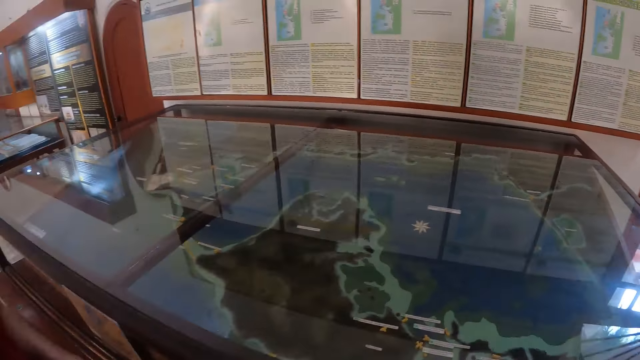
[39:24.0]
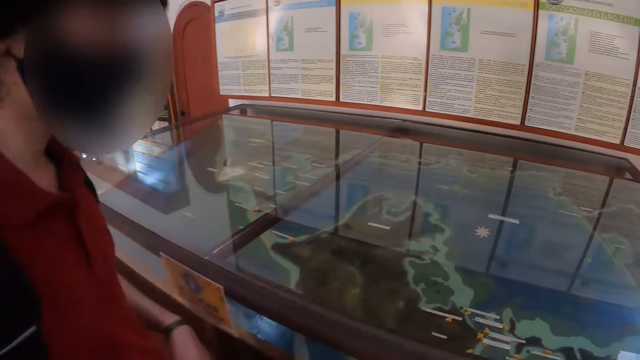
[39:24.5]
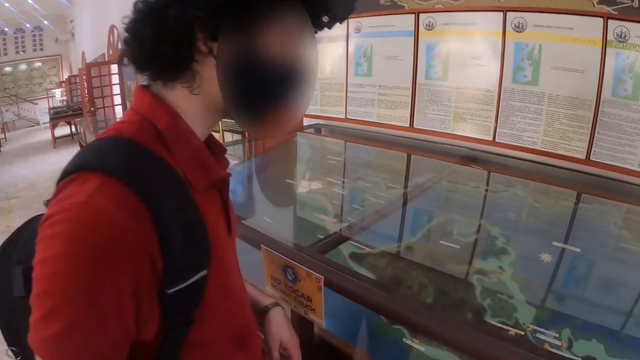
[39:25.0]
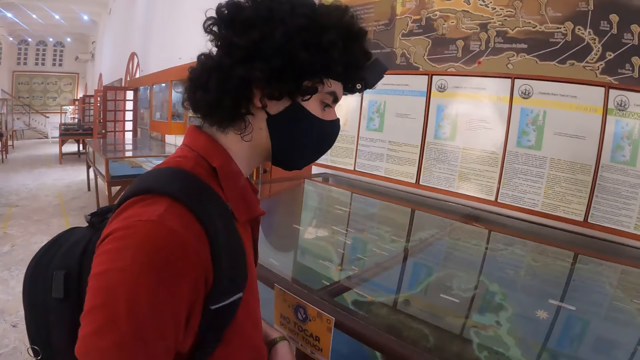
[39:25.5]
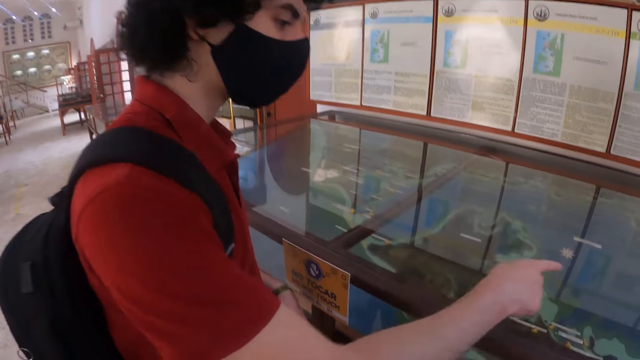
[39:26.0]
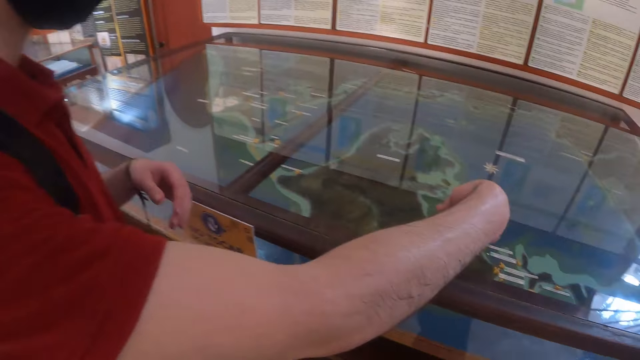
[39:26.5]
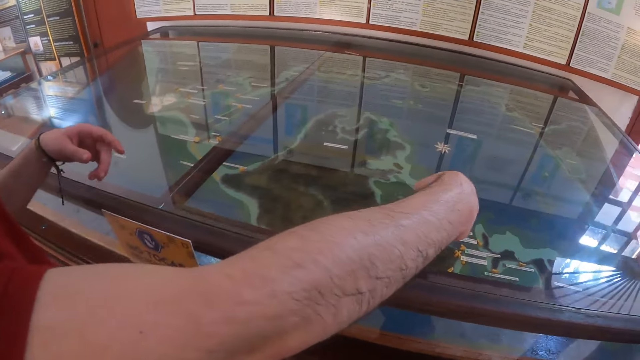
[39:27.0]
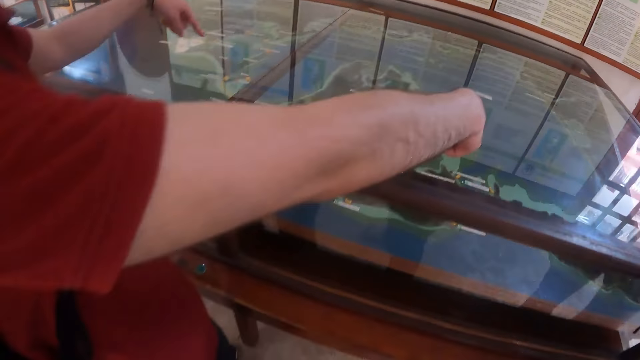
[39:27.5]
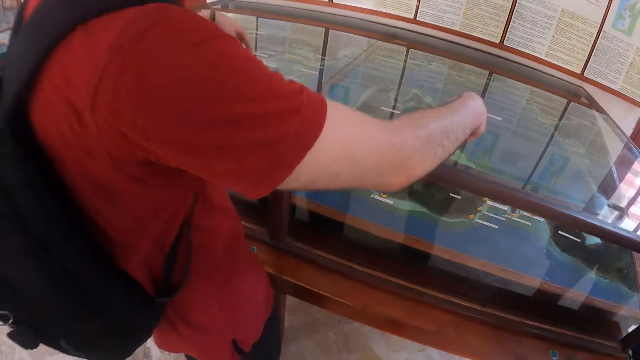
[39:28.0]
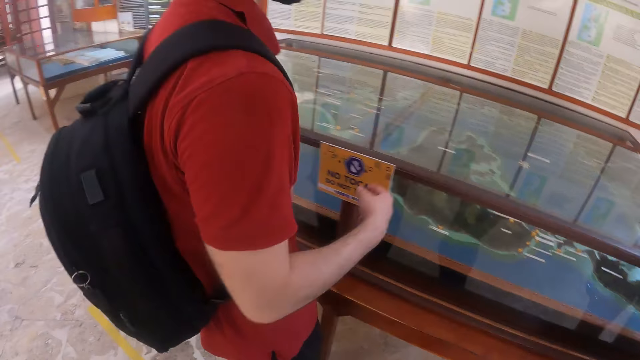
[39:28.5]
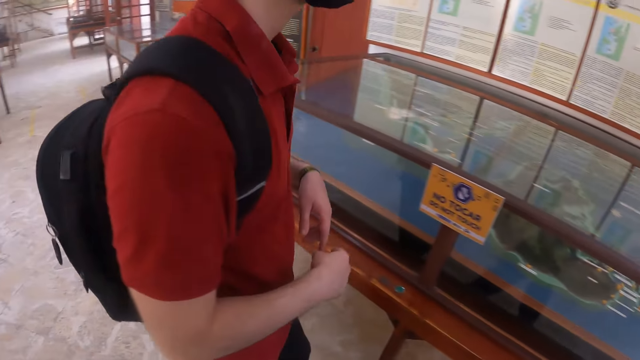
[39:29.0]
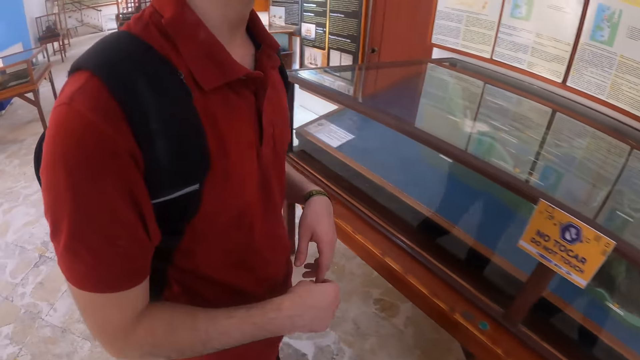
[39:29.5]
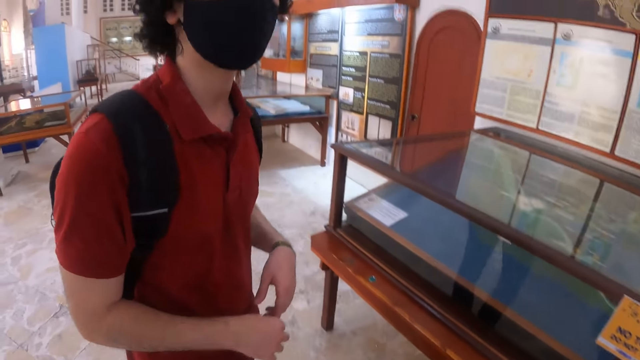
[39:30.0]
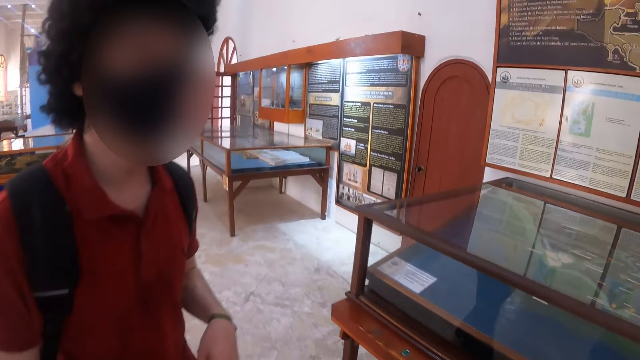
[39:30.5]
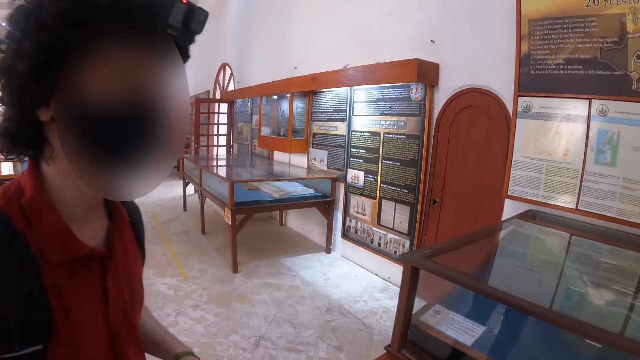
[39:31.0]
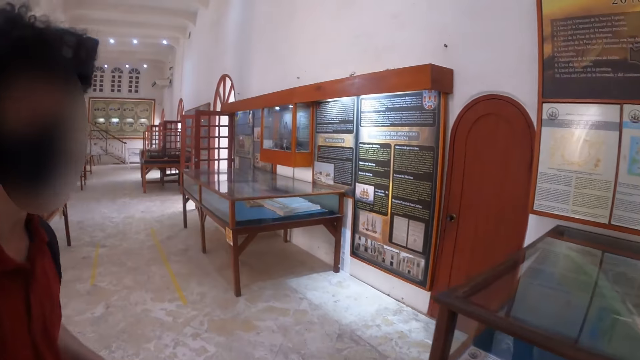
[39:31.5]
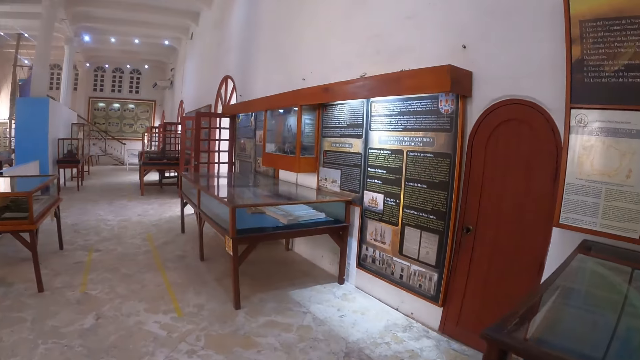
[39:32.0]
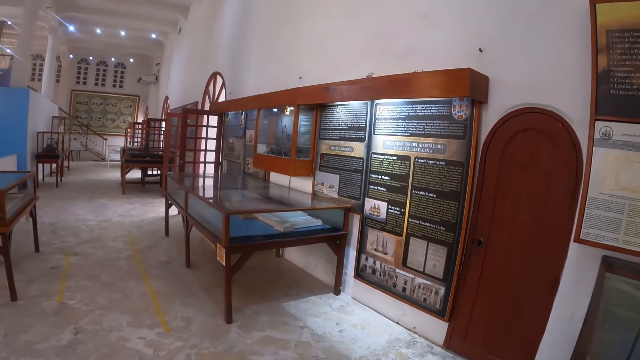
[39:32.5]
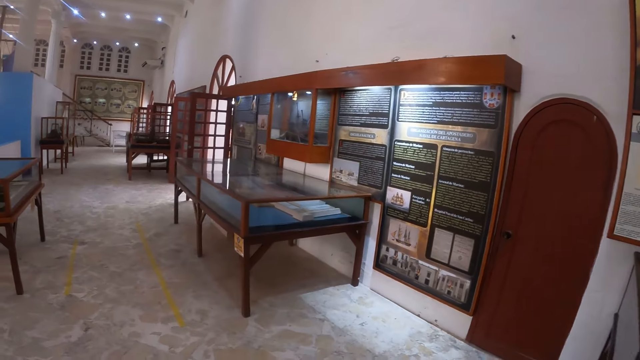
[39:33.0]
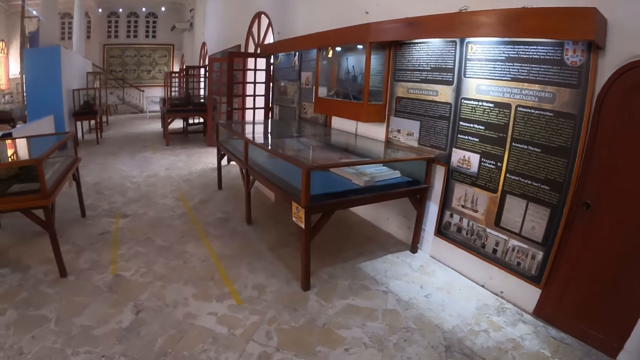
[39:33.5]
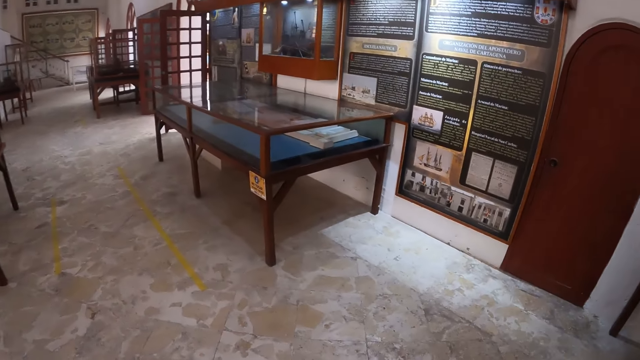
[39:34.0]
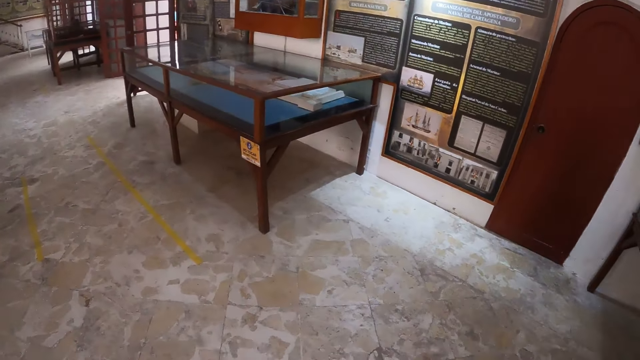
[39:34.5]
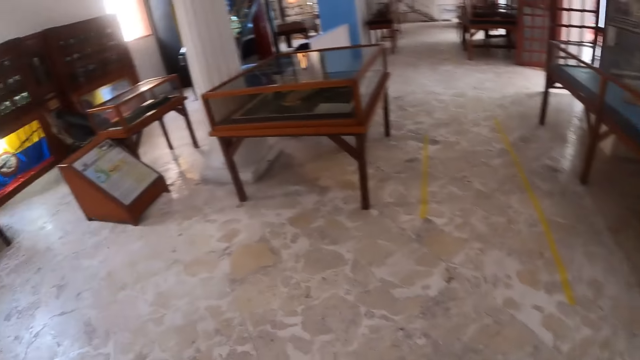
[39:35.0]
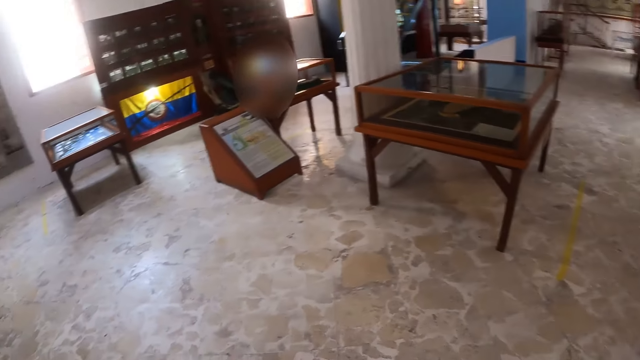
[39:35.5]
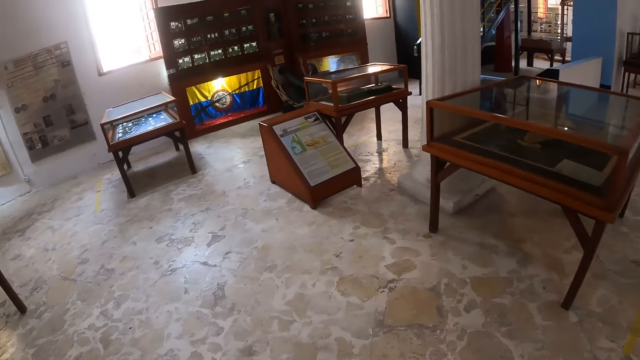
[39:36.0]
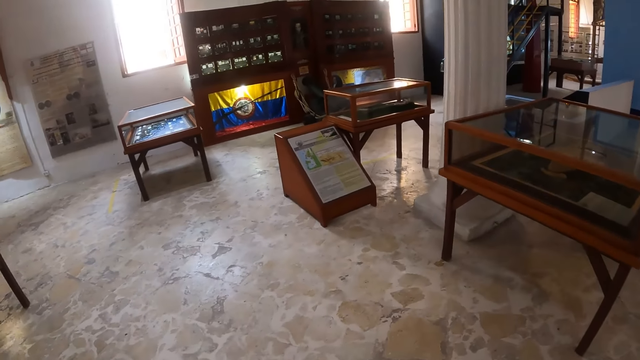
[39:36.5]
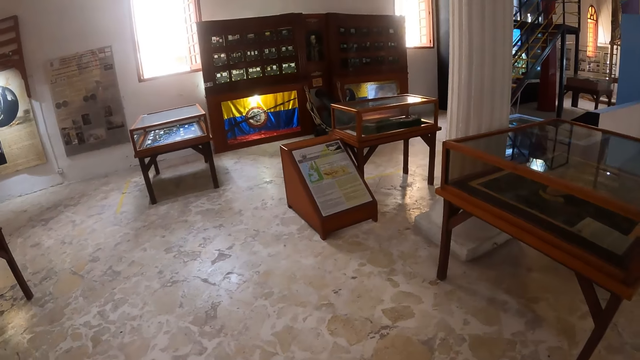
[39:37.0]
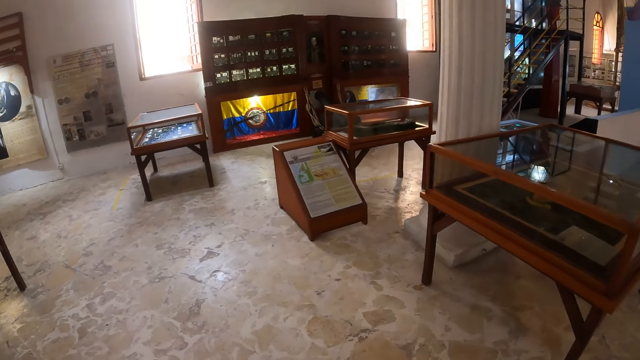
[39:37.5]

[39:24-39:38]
A man points in the mirror with the right finger. The man moves both hands and moves a bit. The camera wearer moves around the room.

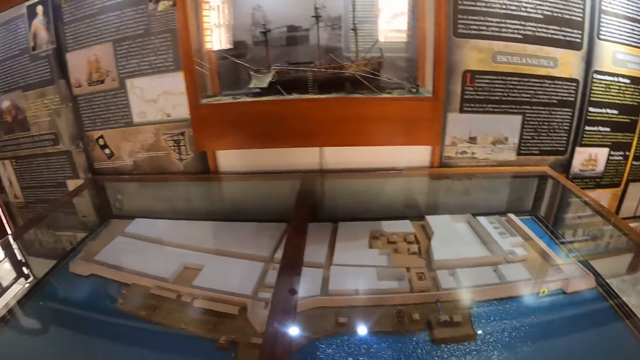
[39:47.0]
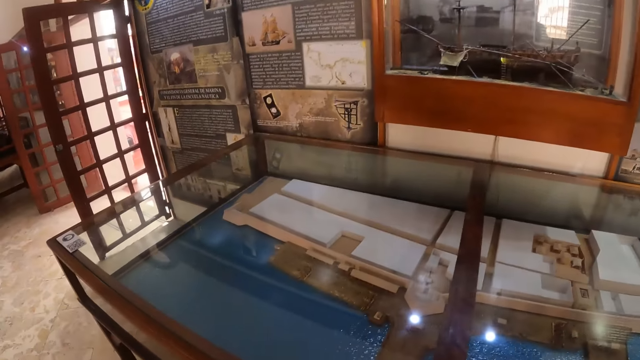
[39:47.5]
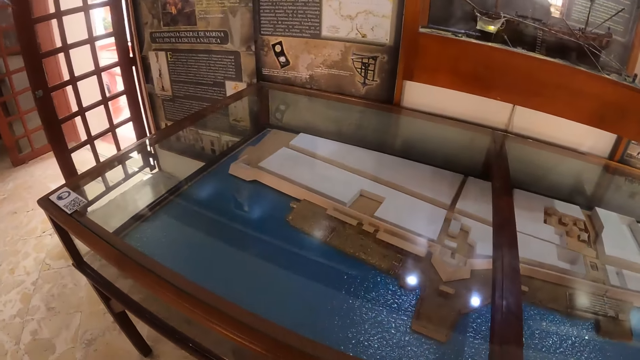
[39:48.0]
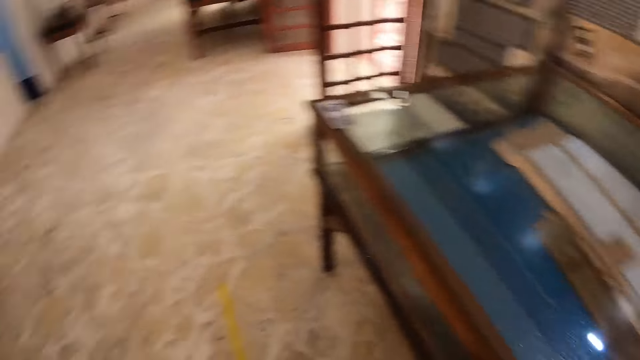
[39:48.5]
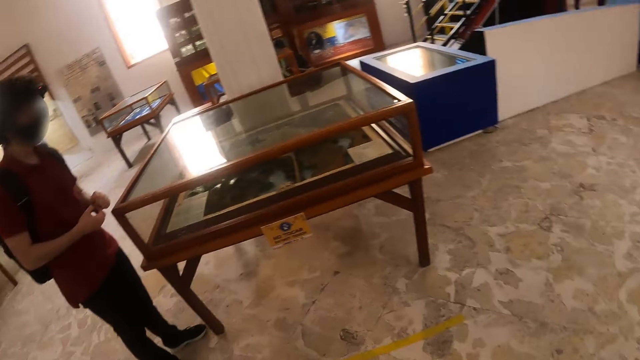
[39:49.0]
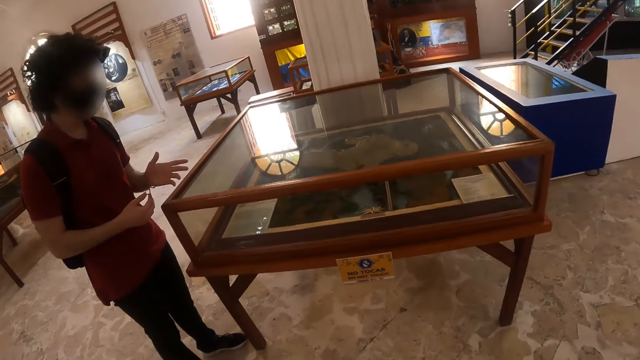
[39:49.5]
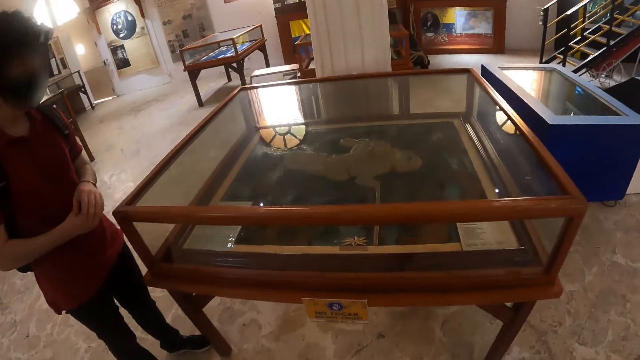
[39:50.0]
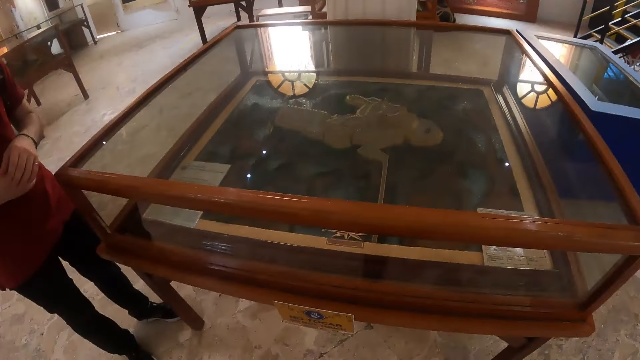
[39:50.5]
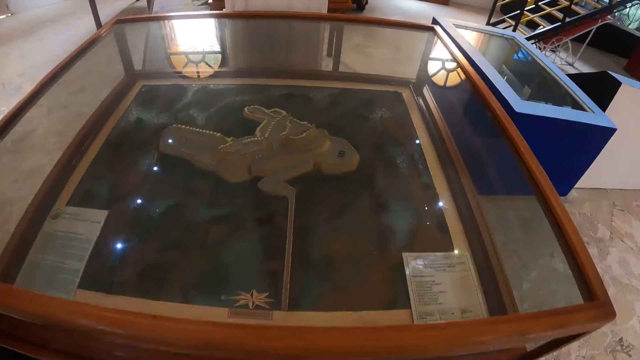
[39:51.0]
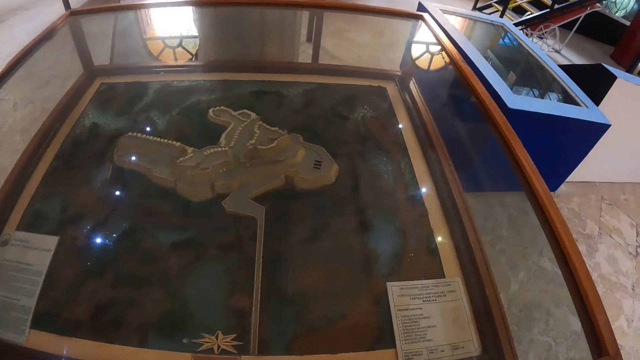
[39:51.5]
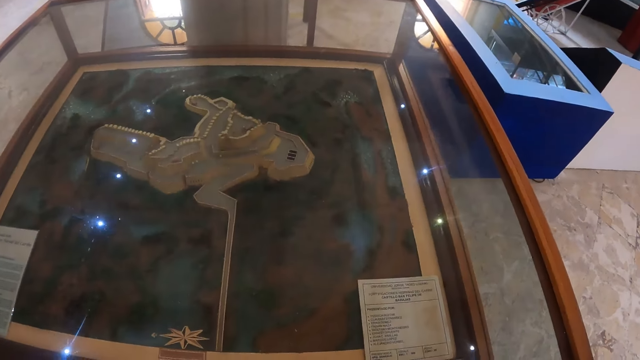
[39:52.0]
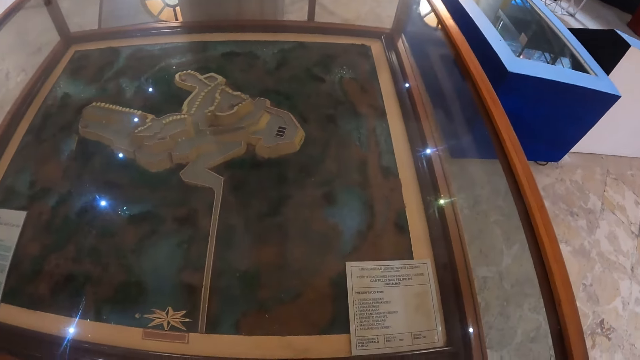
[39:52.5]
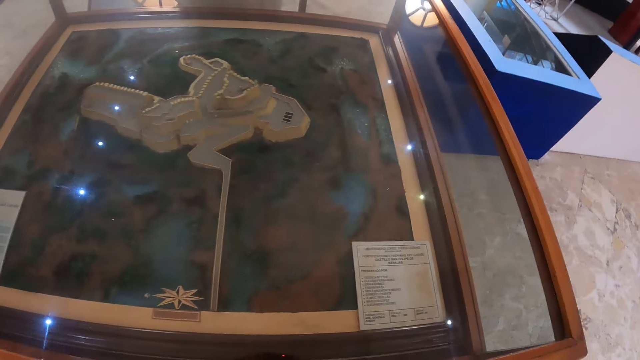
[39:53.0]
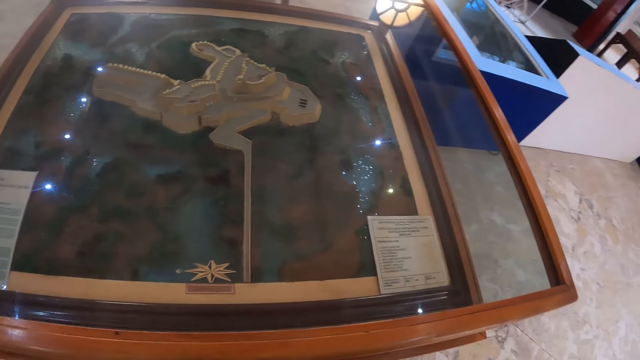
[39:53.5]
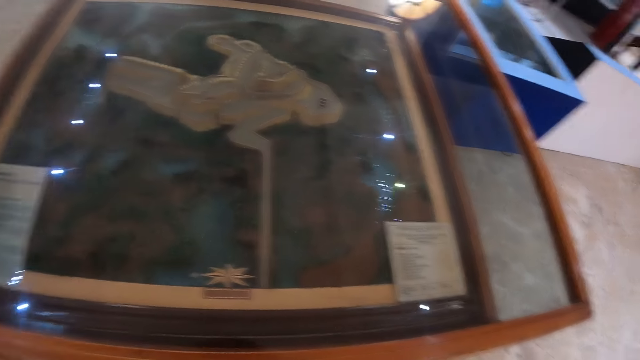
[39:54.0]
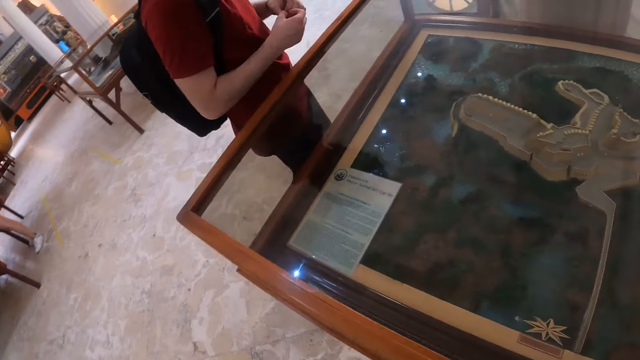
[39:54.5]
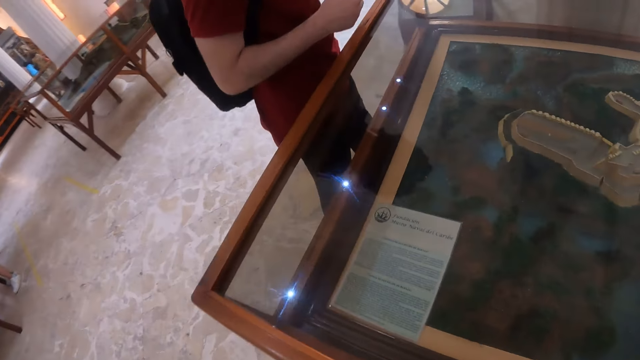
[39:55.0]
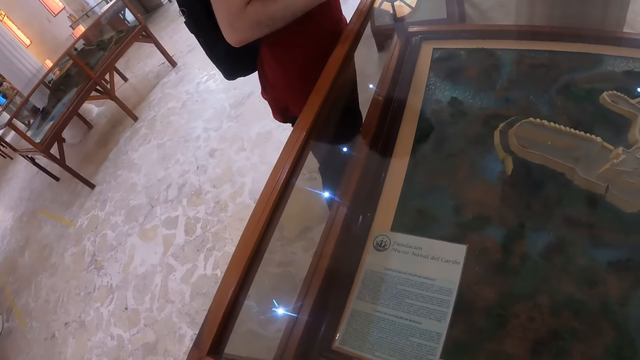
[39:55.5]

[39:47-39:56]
The camera wearer looks around. A man moves the left hand. The camera wearer looks around. They look at the mirror. They look around.
